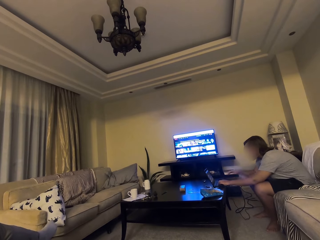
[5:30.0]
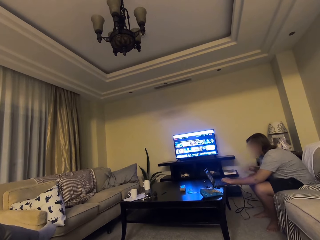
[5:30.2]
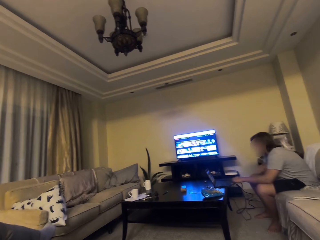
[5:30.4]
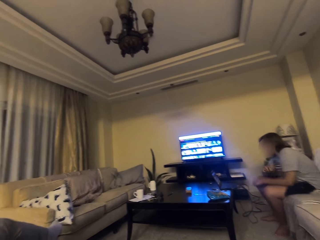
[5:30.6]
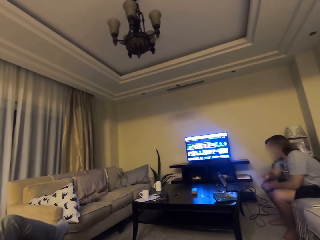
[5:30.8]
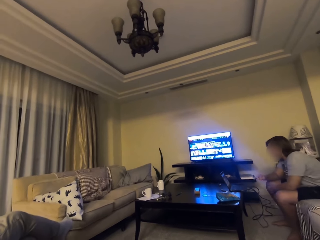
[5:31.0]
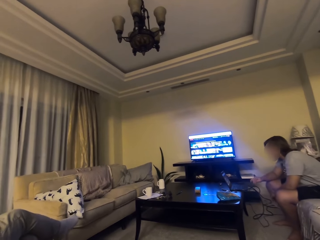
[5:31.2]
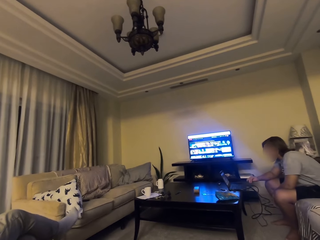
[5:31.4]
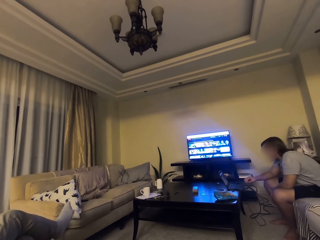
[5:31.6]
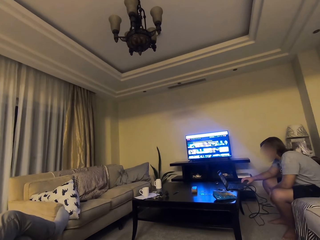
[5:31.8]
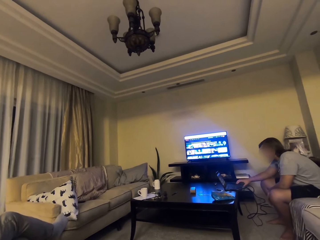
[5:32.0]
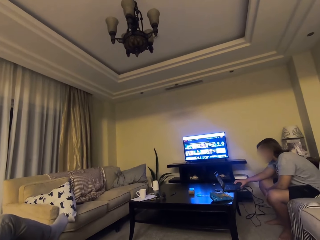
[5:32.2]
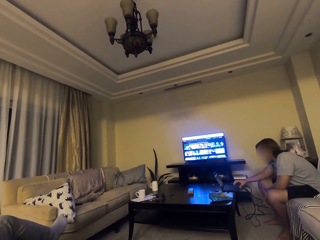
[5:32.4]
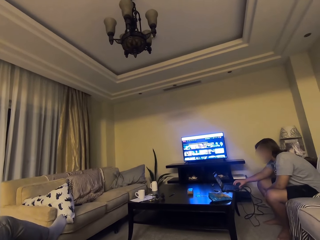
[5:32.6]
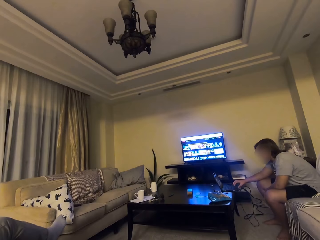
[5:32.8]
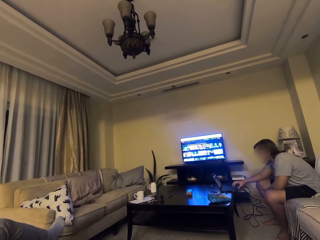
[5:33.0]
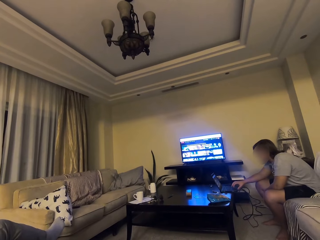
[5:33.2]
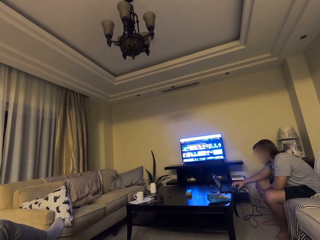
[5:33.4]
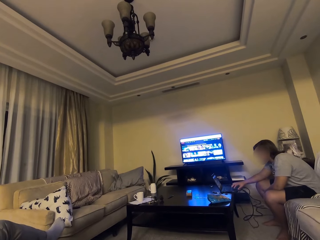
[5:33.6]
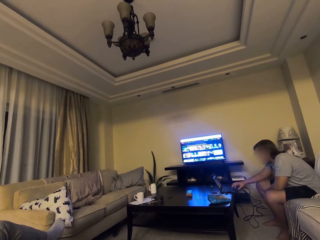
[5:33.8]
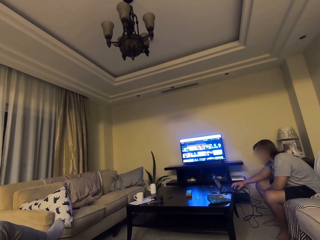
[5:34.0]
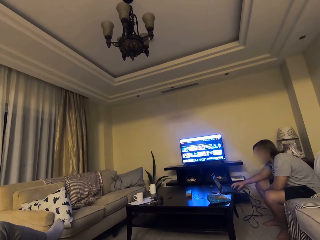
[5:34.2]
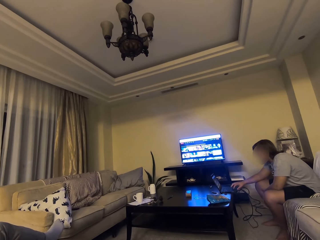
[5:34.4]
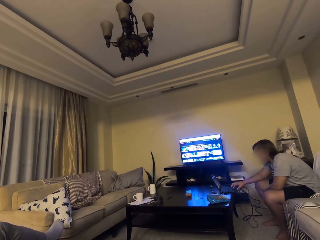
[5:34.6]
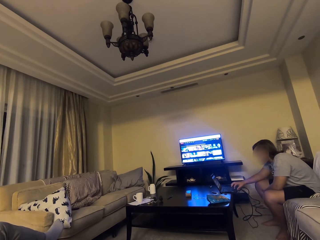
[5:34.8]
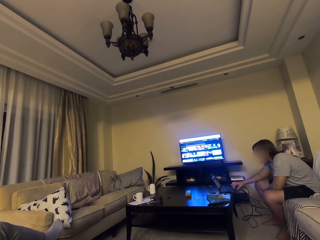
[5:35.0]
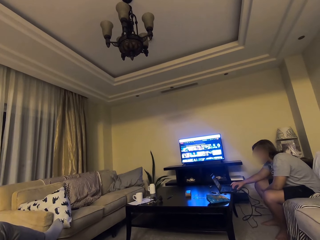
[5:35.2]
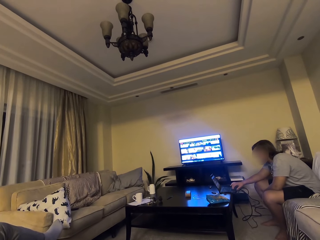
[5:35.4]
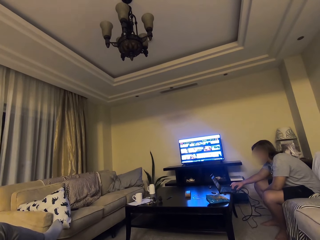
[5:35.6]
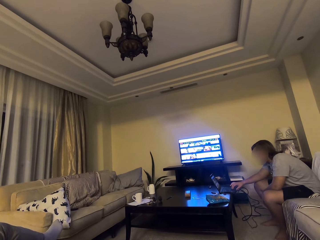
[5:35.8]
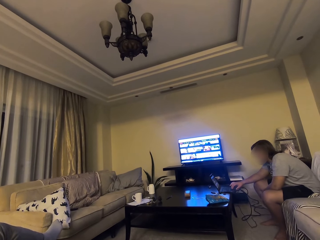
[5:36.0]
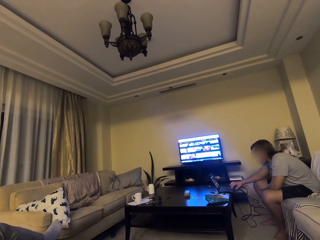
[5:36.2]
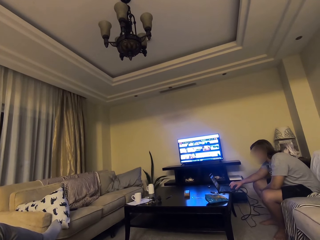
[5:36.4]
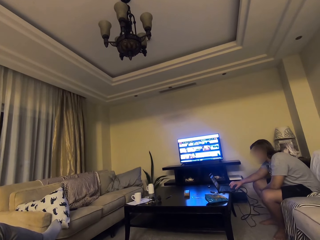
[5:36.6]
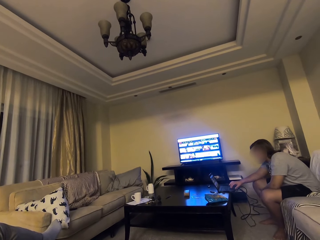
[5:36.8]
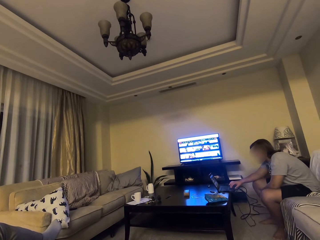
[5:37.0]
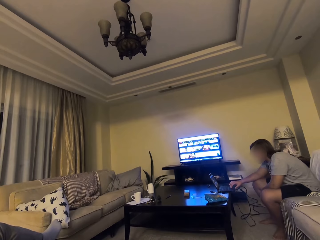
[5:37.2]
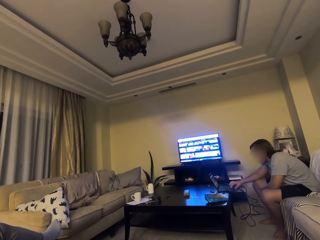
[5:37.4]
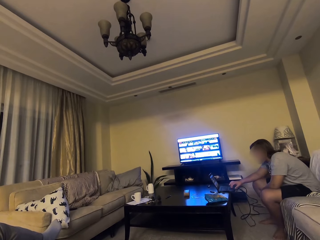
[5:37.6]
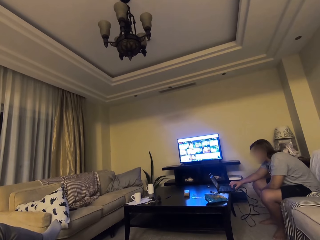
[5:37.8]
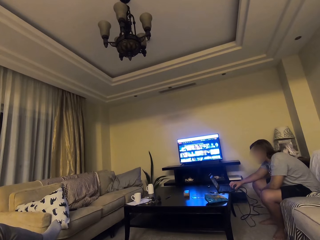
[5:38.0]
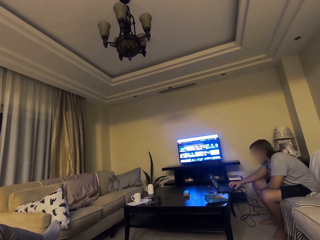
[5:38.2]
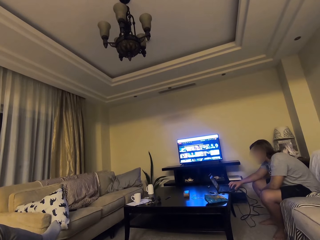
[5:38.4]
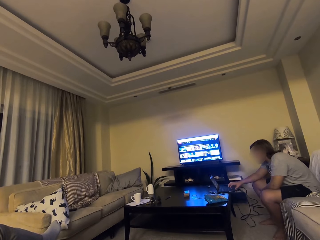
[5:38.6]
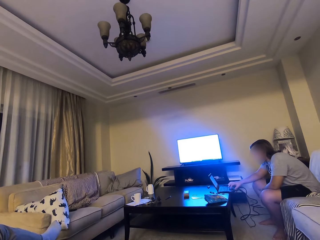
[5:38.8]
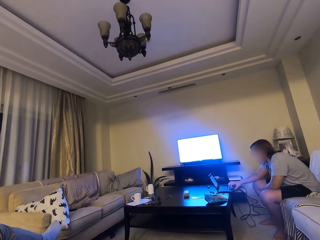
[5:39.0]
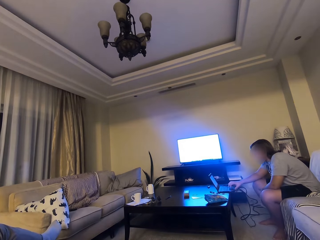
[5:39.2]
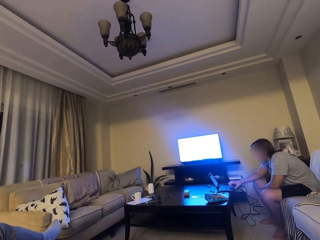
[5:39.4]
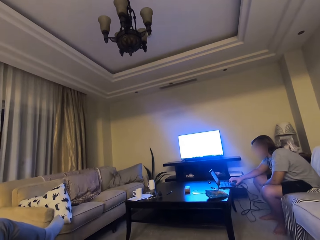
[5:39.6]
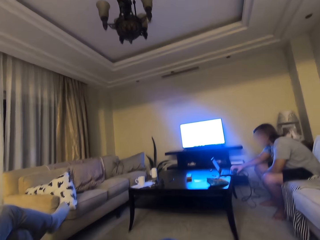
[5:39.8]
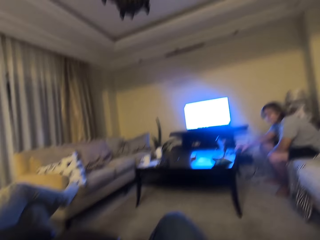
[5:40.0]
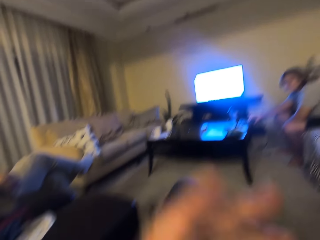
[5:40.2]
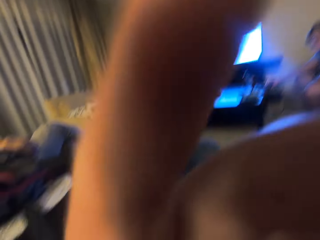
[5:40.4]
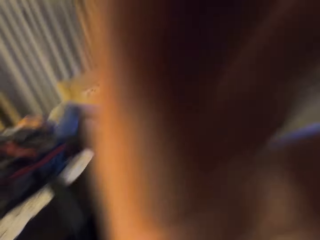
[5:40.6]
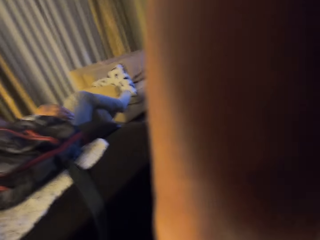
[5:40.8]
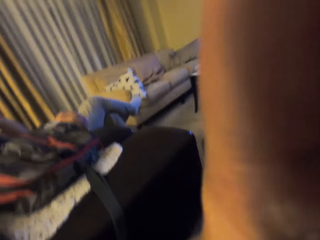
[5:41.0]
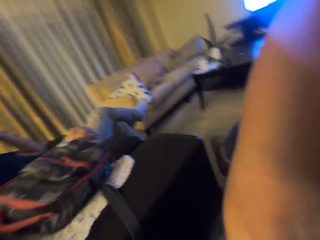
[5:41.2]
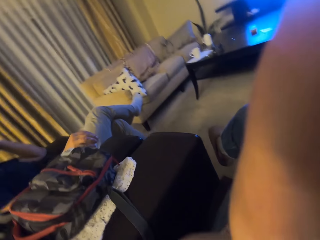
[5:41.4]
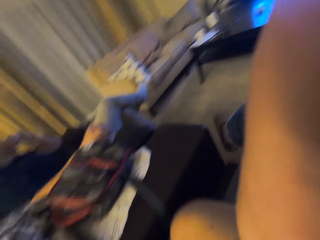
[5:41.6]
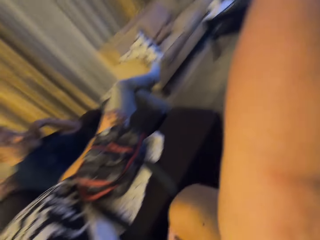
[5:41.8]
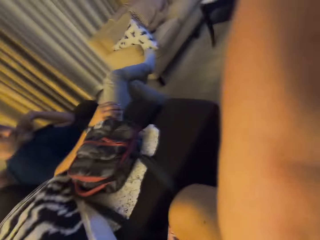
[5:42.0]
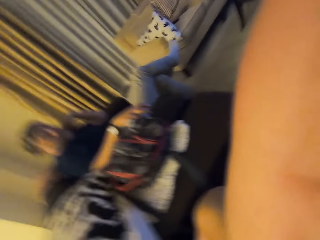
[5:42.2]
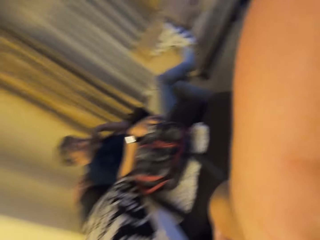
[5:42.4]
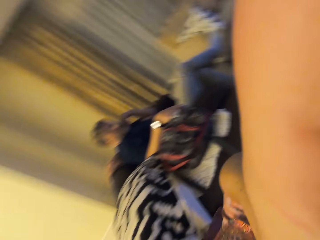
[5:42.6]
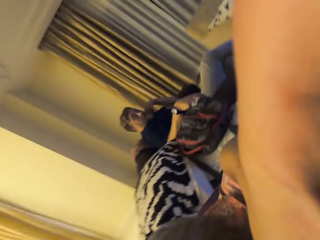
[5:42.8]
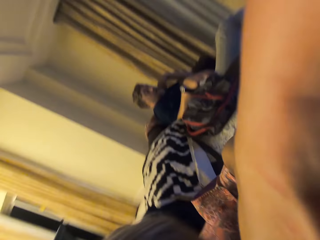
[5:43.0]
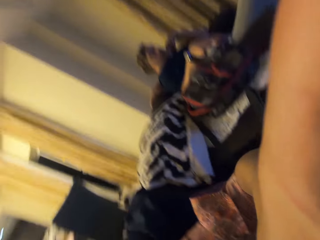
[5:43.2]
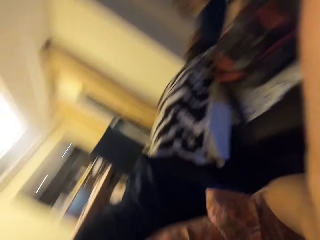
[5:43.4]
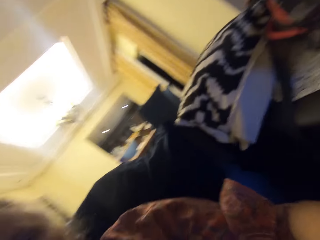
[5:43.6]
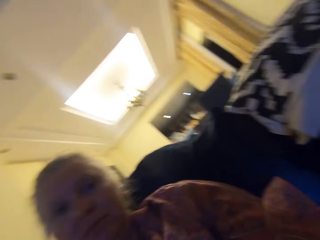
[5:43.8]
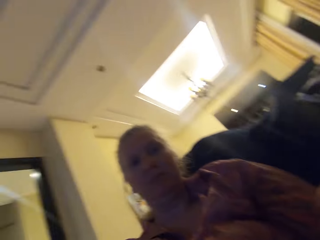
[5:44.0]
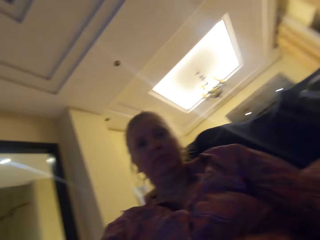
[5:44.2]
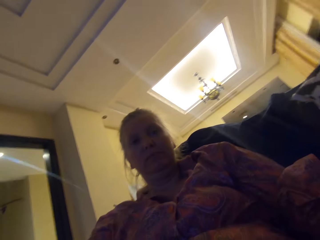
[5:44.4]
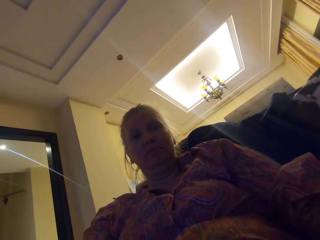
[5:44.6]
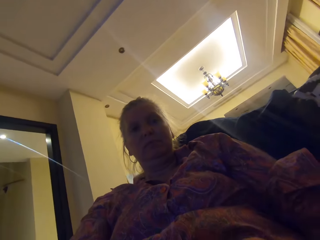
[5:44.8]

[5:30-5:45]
The camera wearer talks to a man. They adjust the camera. They look at another man.
